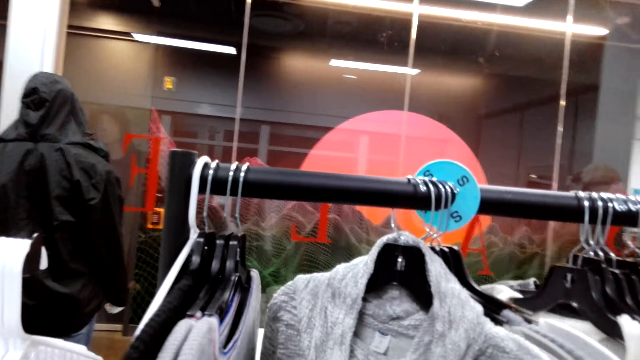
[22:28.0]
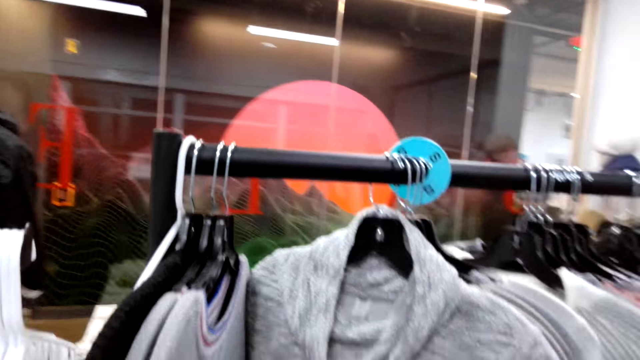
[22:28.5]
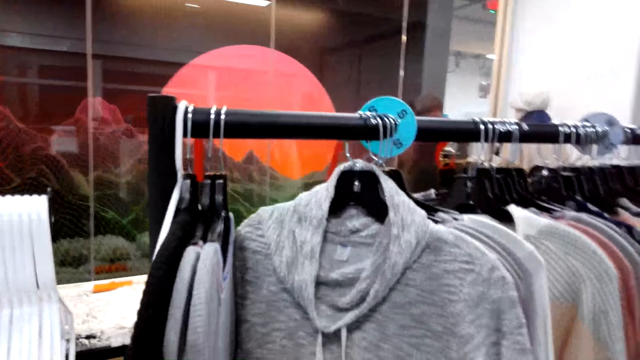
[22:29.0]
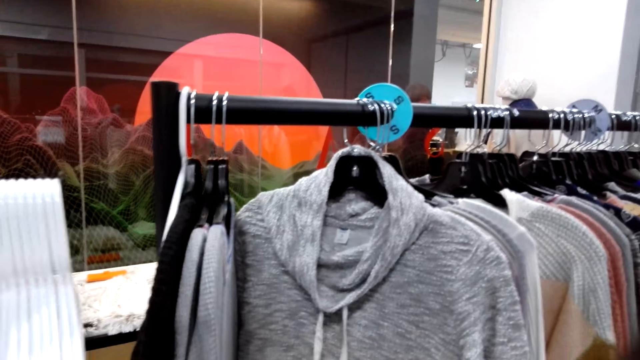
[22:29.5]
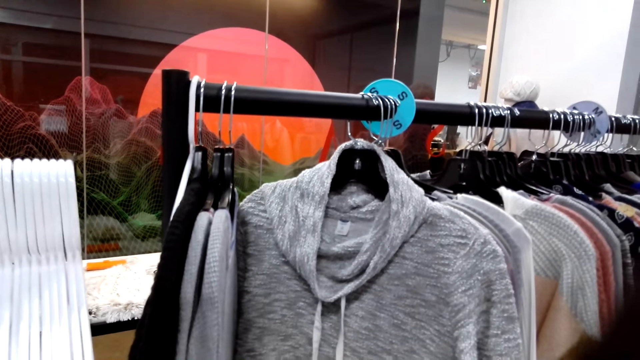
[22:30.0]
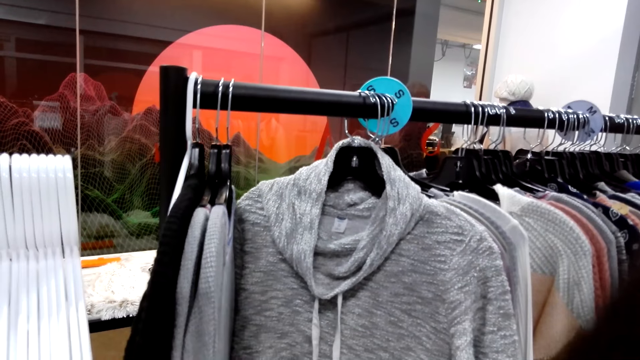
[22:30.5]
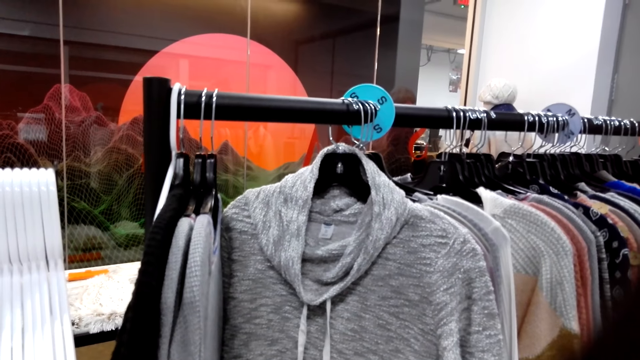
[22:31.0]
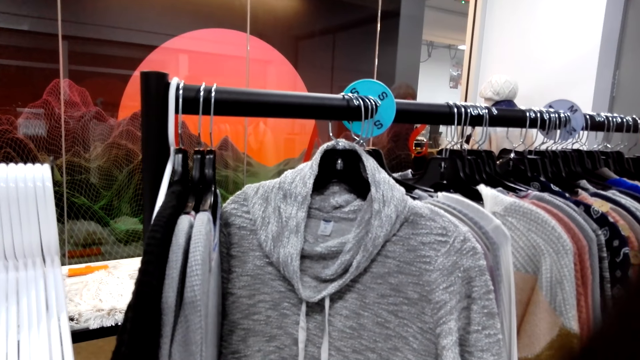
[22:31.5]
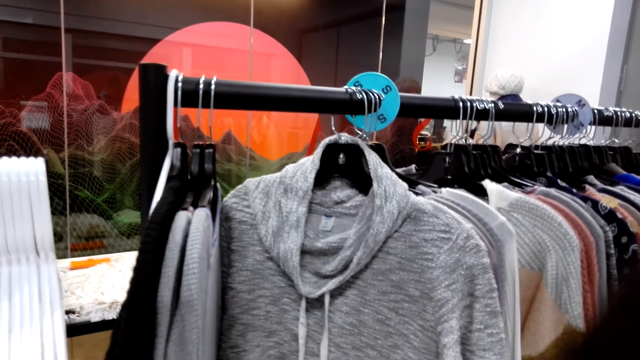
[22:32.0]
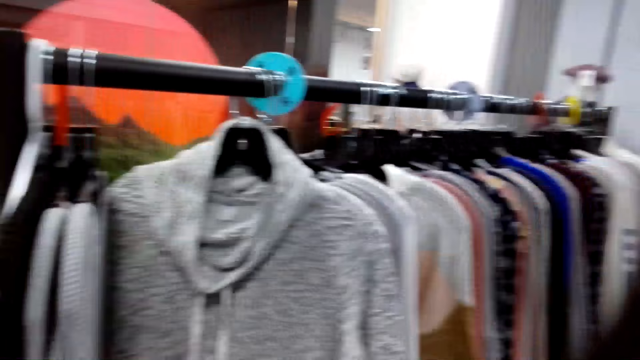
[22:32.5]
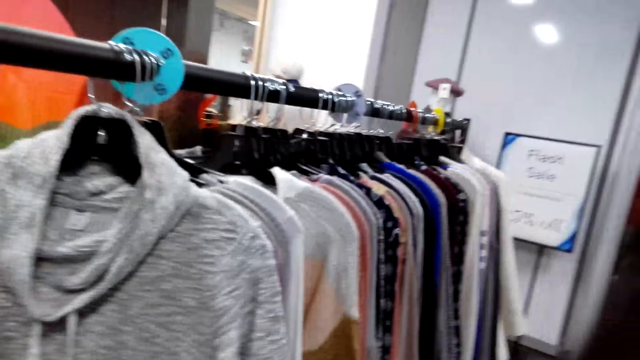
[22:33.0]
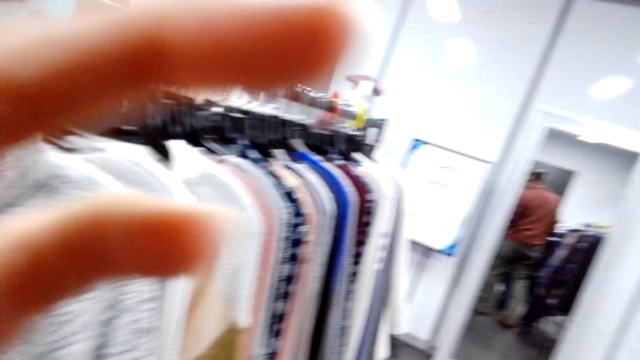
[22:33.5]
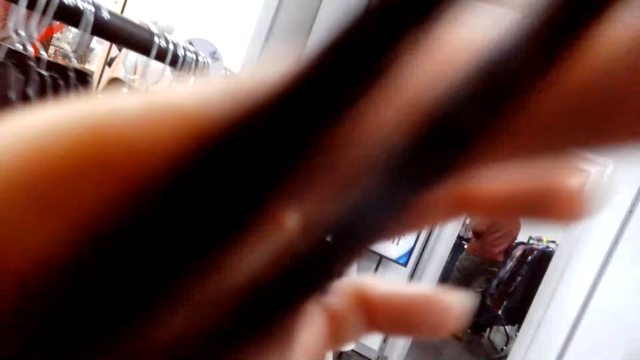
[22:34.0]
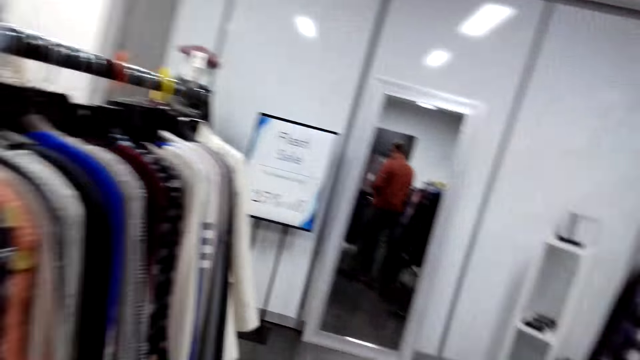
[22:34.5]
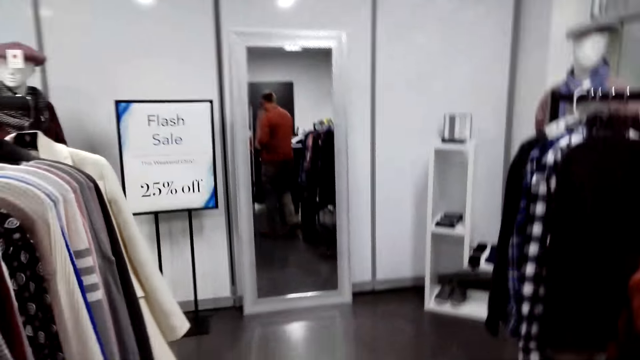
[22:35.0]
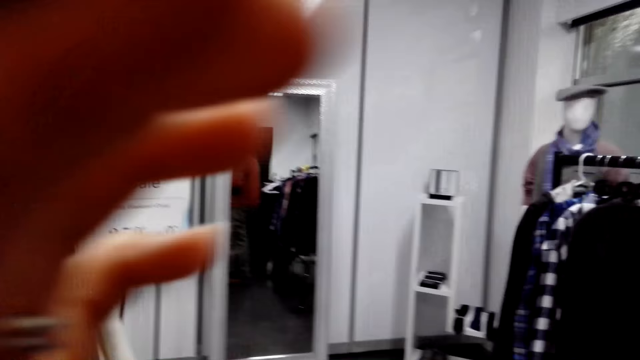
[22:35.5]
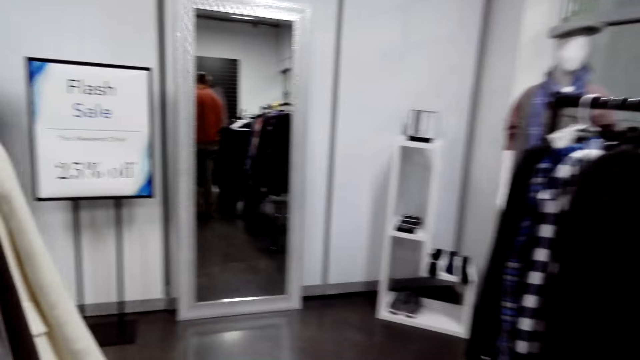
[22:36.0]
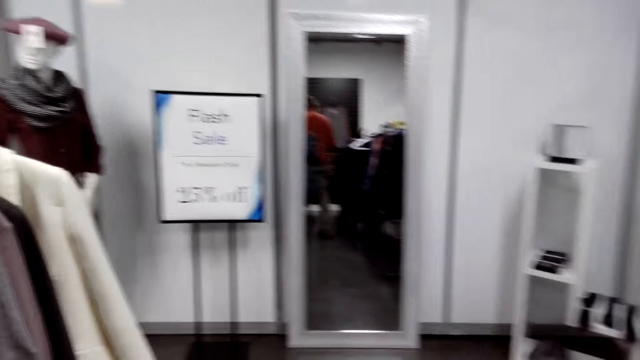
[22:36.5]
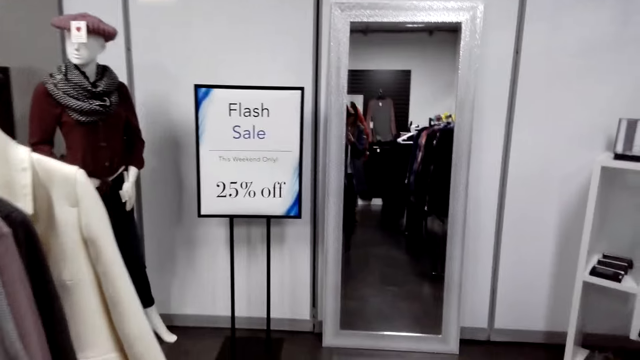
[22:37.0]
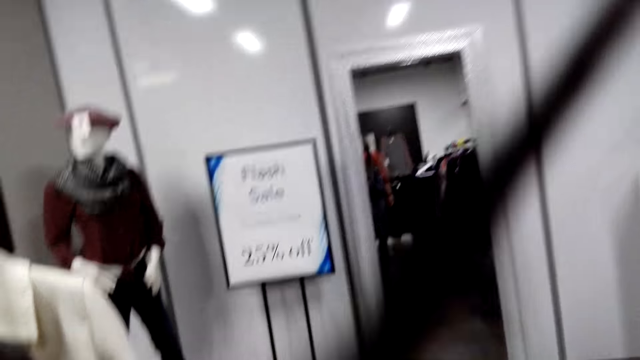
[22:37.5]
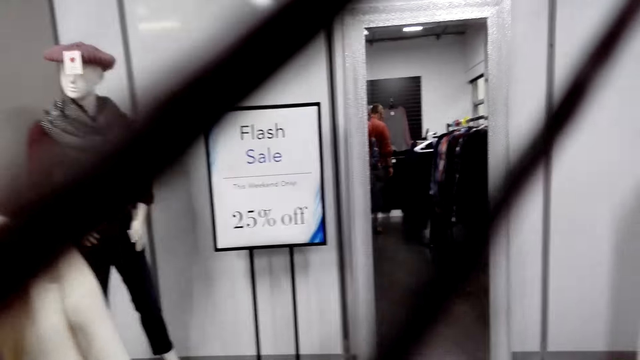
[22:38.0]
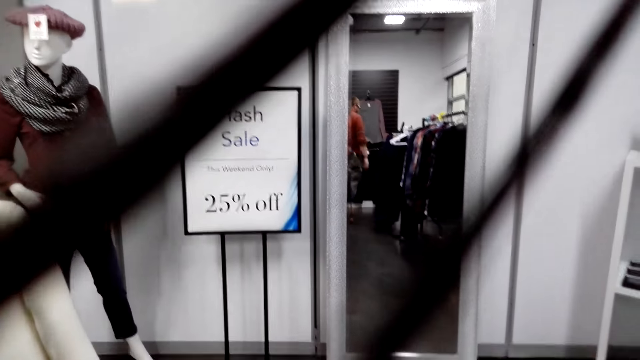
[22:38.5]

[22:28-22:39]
The camera wearer holds the clothes. She looks at the clothes. She takes a photo of the sweater. She lifts her hand and touches her hair. She walks in the boutique.

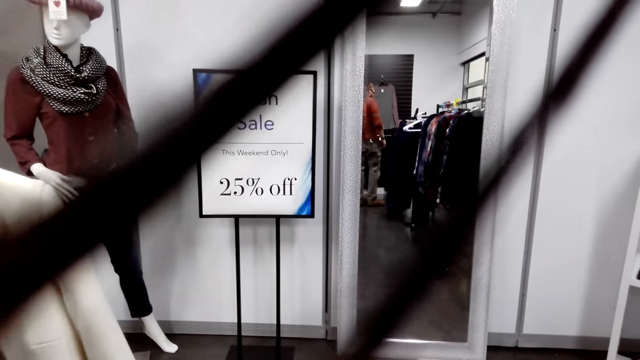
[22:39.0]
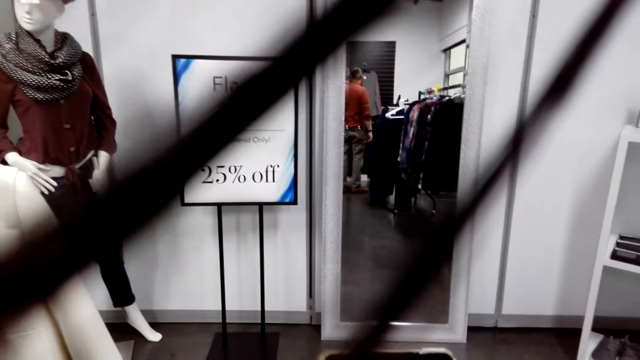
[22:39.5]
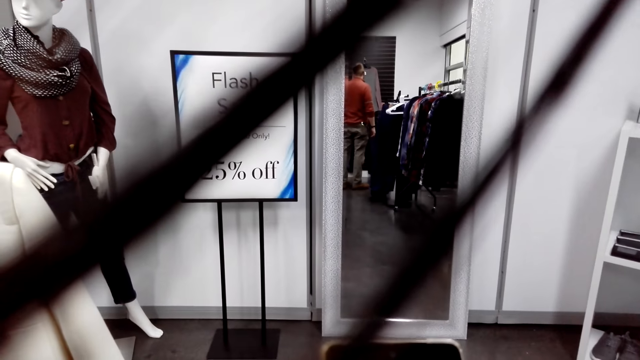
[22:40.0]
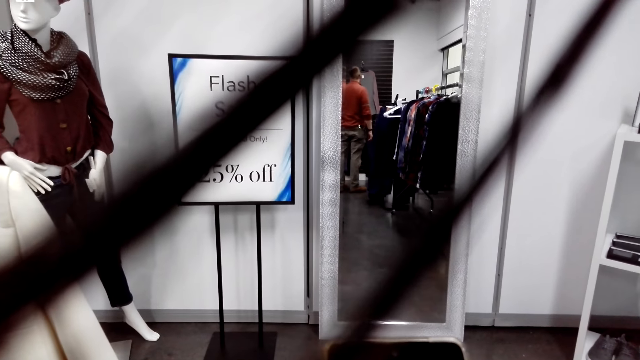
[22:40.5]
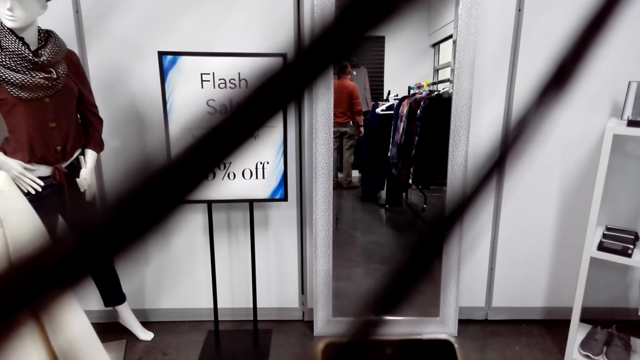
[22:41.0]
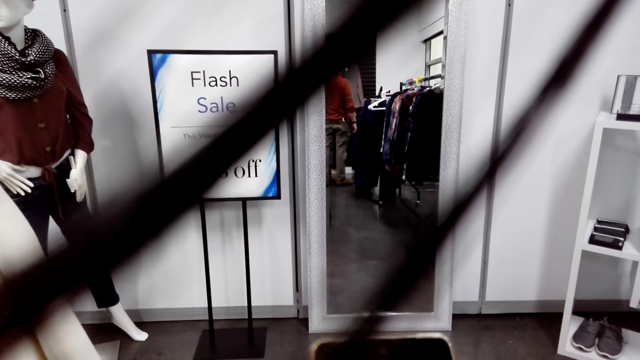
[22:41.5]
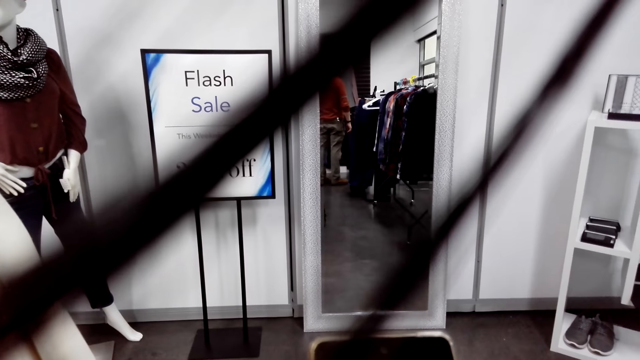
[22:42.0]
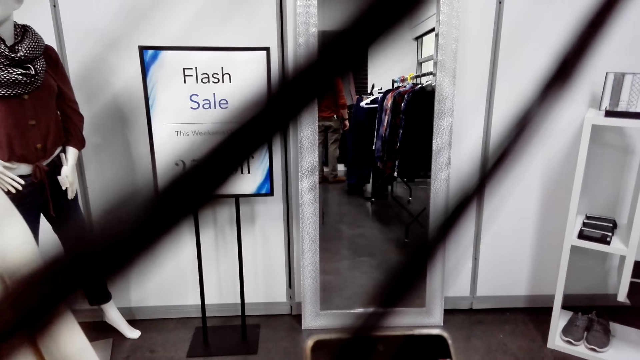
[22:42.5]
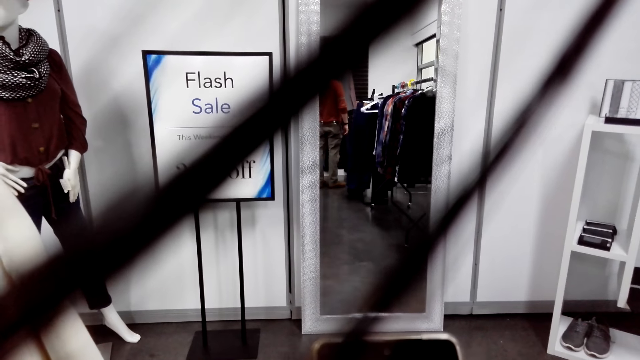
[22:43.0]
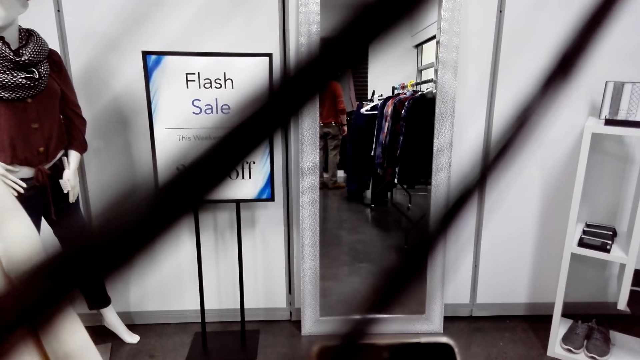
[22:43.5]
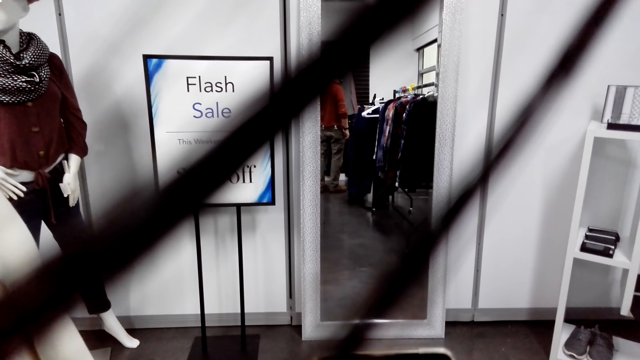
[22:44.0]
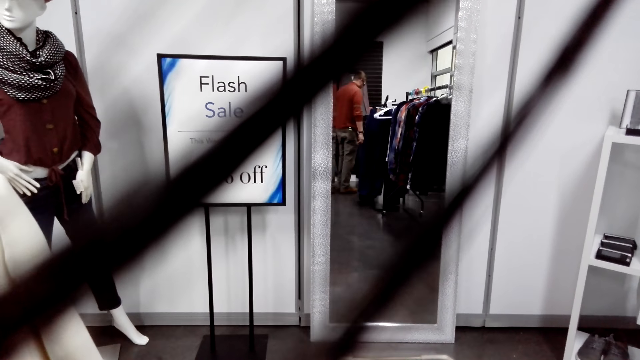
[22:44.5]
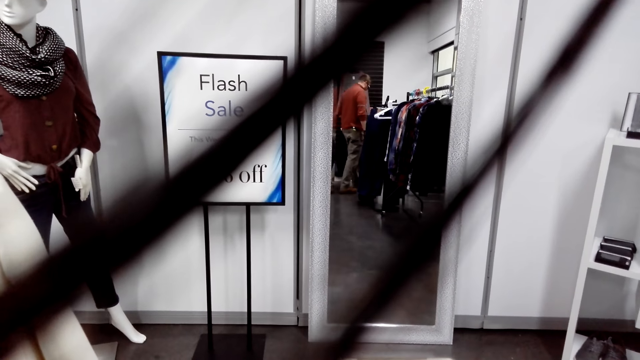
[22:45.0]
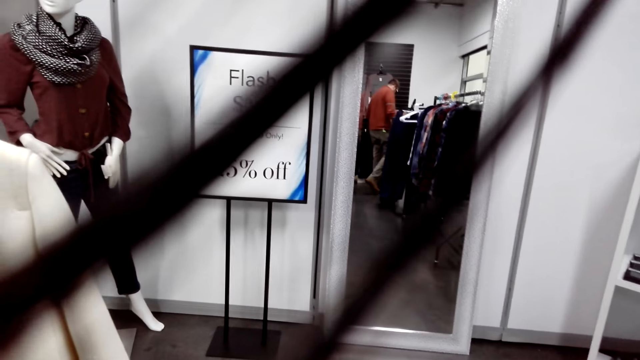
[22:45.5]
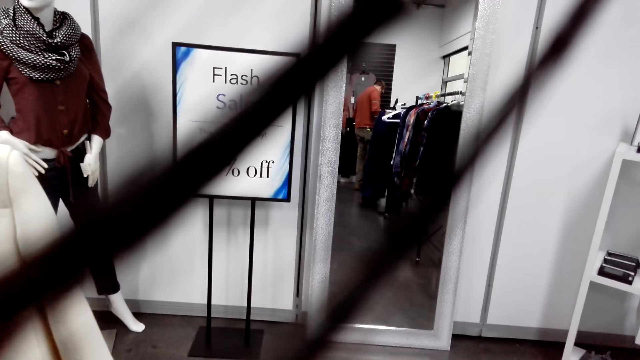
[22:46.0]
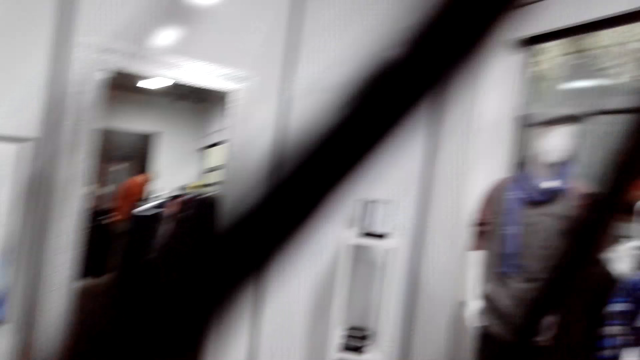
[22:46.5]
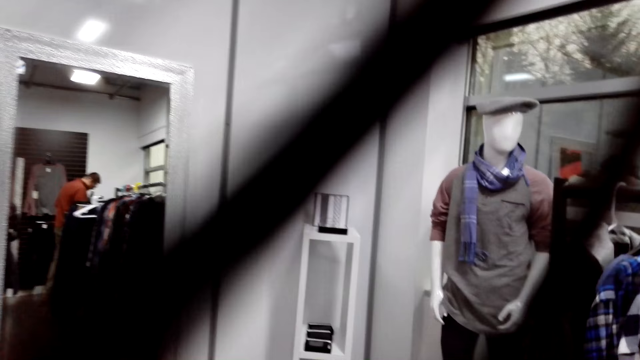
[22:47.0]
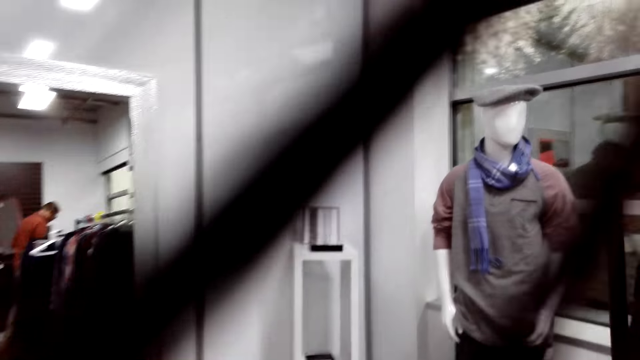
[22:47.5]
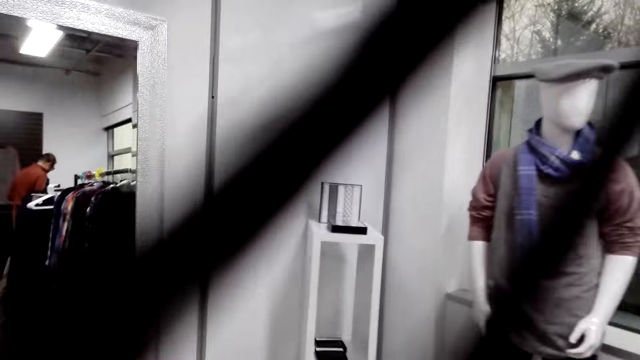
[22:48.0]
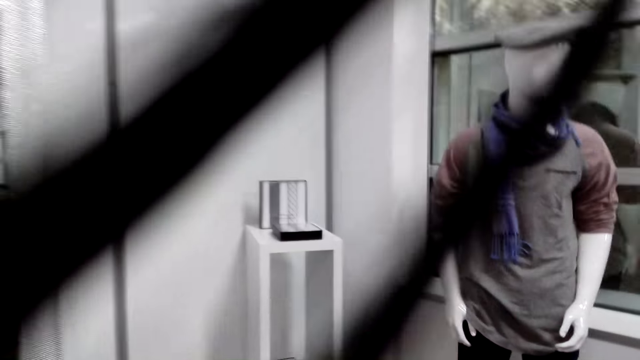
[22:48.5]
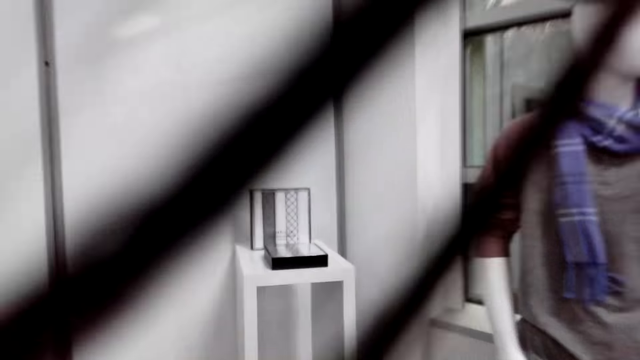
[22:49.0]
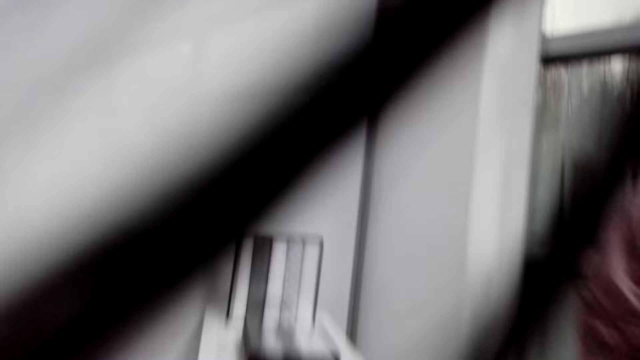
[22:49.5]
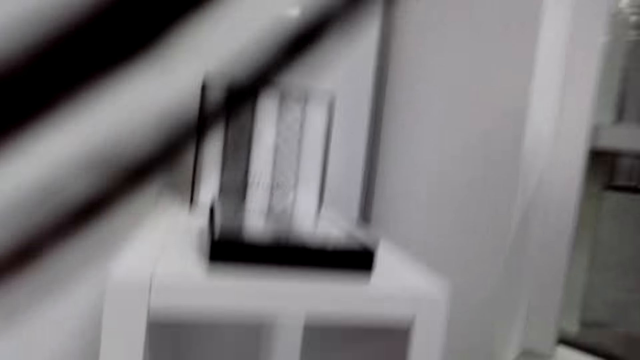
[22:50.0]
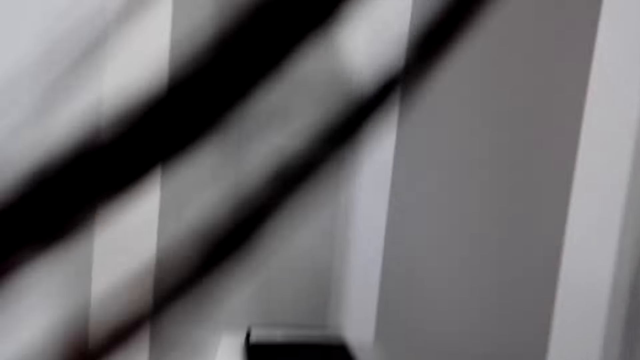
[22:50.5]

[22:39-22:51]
The camera wearer looks in the room. They operate the phone. They walk in the shop.
